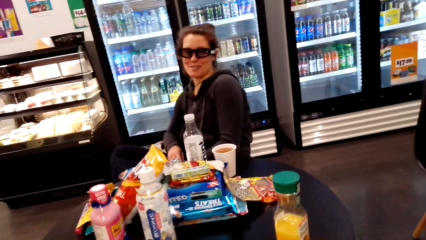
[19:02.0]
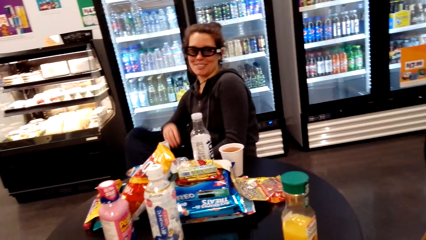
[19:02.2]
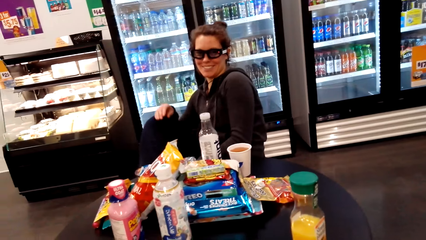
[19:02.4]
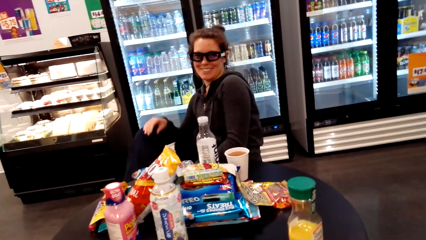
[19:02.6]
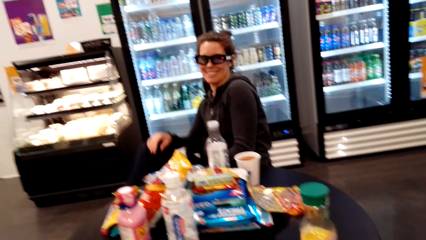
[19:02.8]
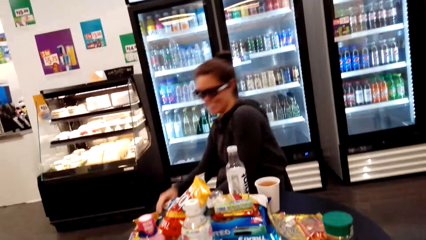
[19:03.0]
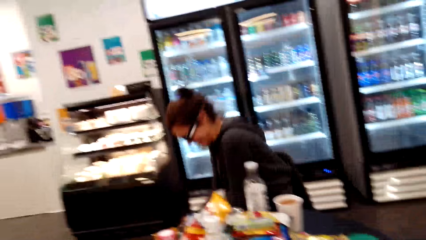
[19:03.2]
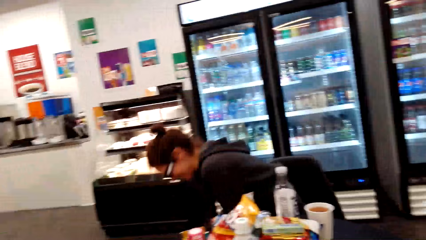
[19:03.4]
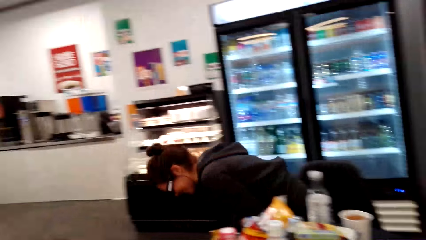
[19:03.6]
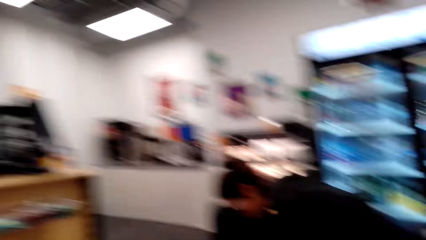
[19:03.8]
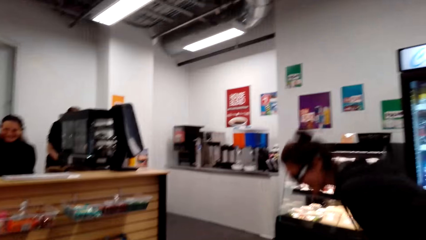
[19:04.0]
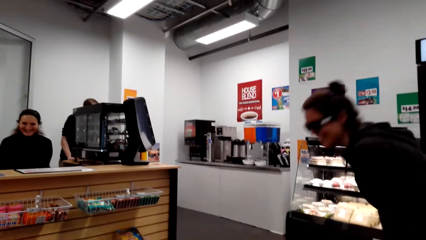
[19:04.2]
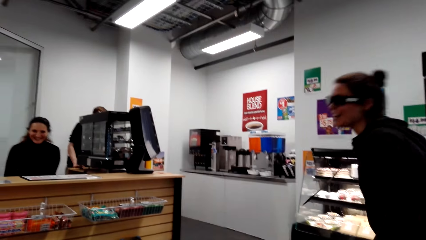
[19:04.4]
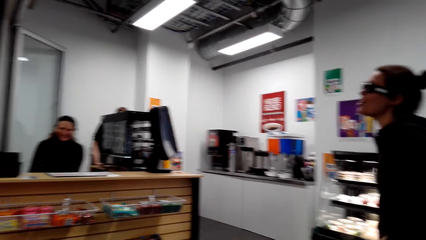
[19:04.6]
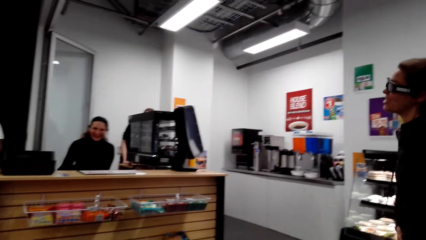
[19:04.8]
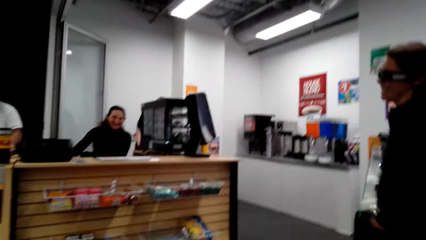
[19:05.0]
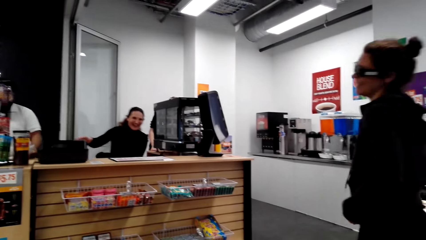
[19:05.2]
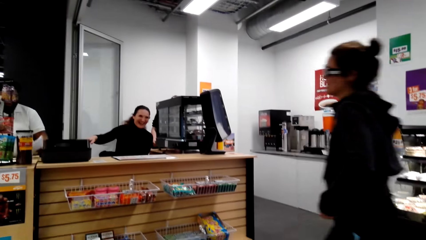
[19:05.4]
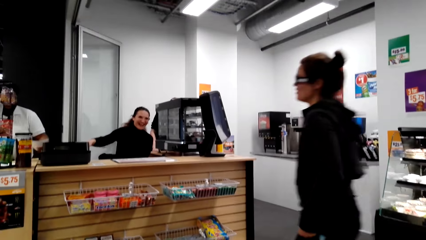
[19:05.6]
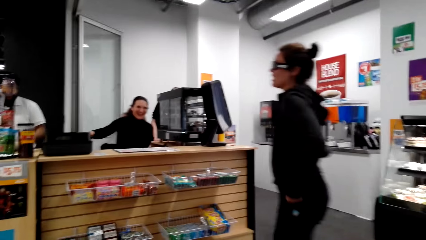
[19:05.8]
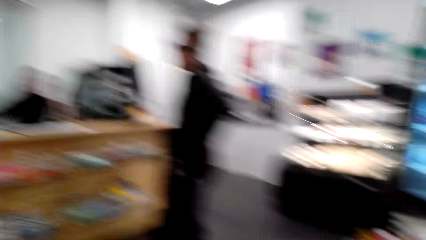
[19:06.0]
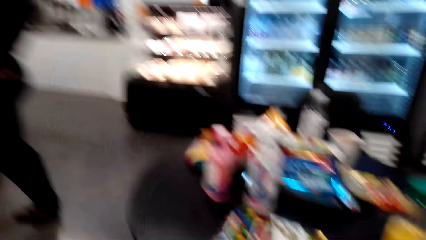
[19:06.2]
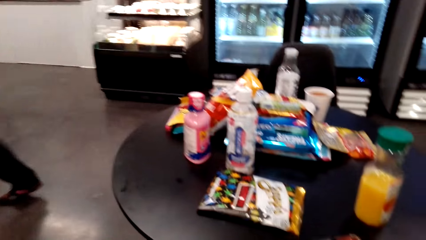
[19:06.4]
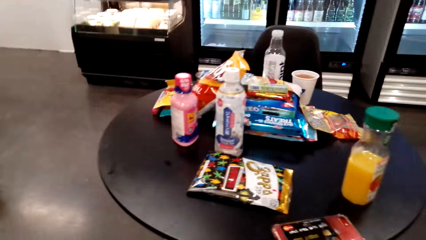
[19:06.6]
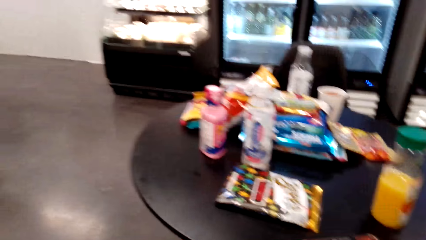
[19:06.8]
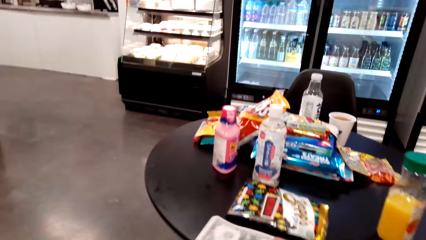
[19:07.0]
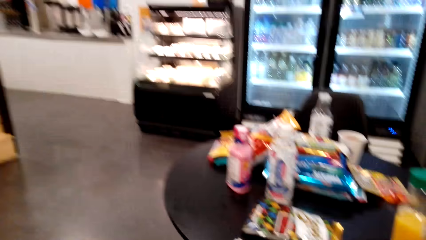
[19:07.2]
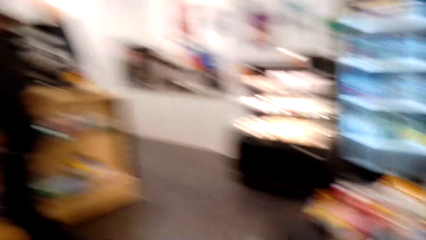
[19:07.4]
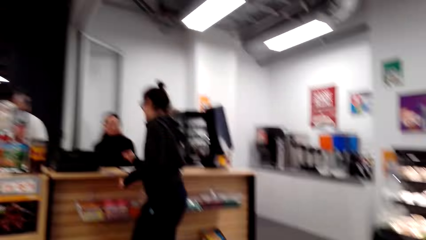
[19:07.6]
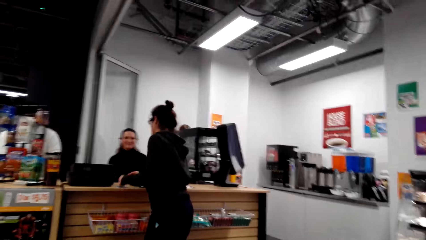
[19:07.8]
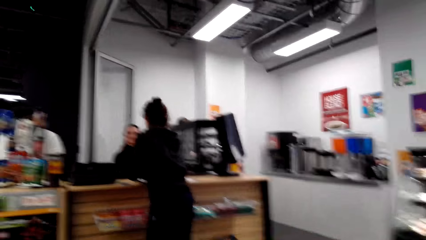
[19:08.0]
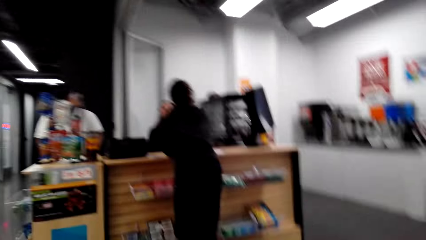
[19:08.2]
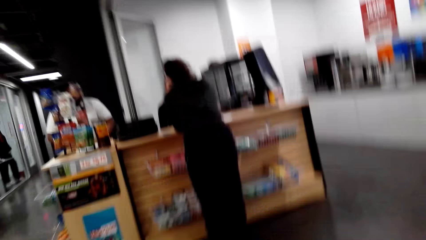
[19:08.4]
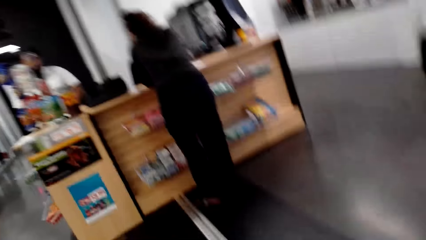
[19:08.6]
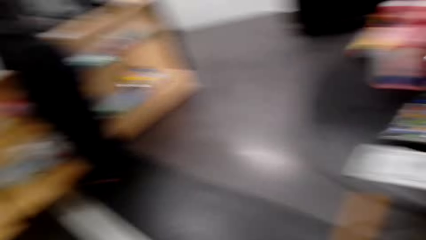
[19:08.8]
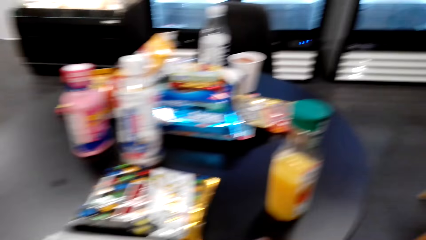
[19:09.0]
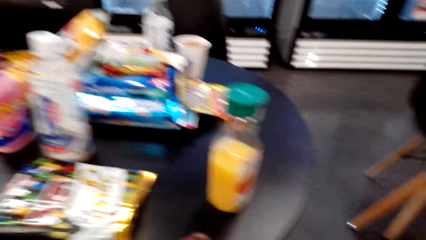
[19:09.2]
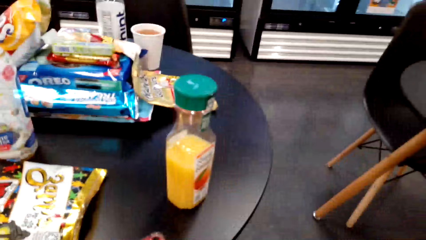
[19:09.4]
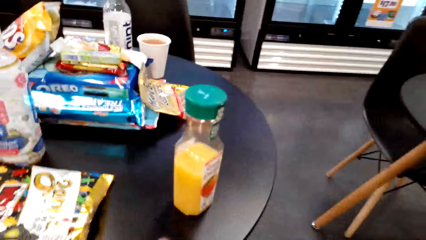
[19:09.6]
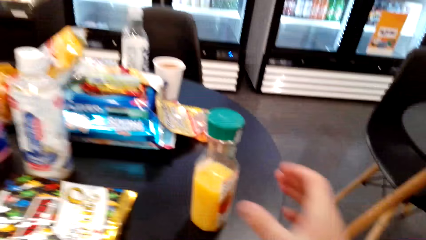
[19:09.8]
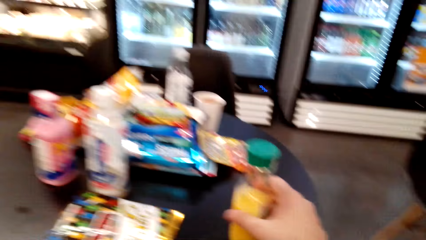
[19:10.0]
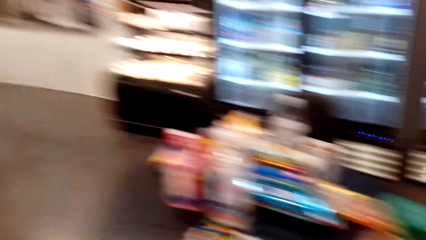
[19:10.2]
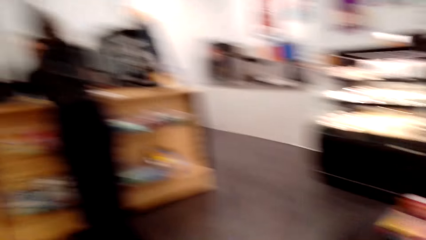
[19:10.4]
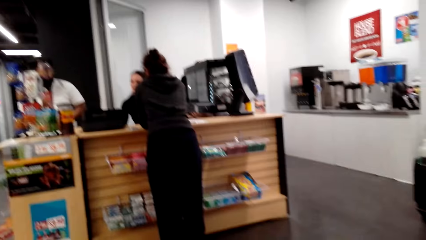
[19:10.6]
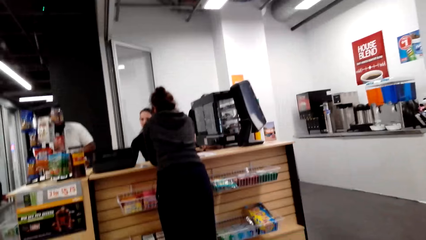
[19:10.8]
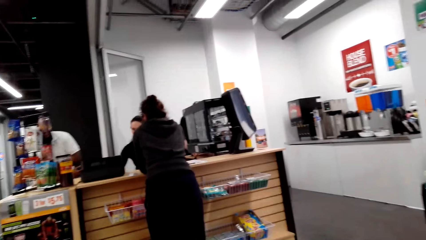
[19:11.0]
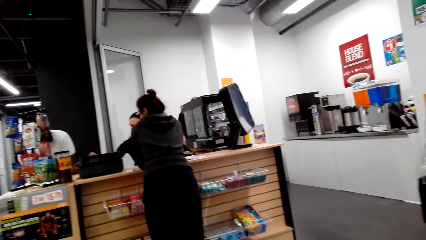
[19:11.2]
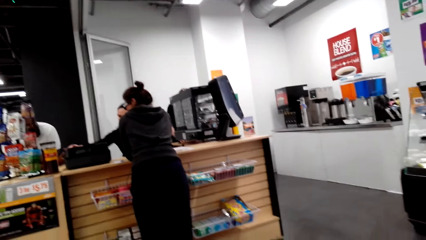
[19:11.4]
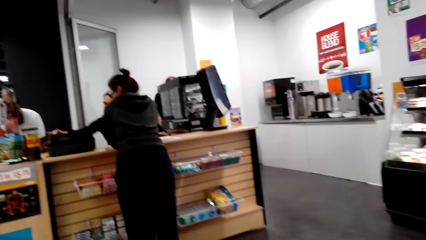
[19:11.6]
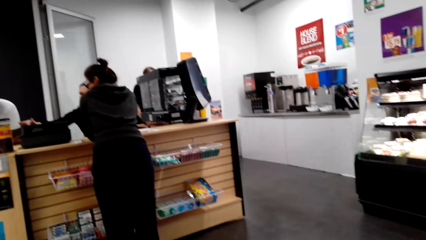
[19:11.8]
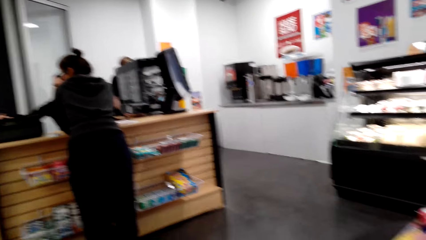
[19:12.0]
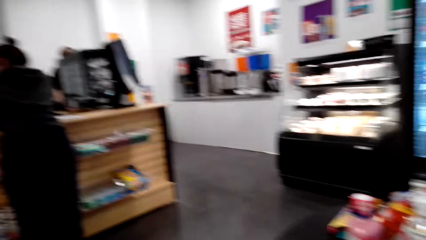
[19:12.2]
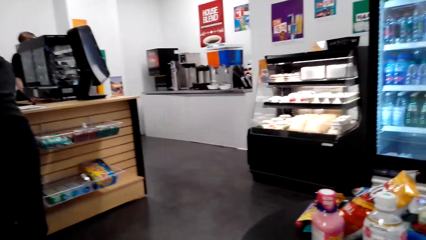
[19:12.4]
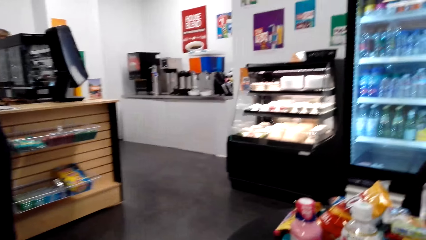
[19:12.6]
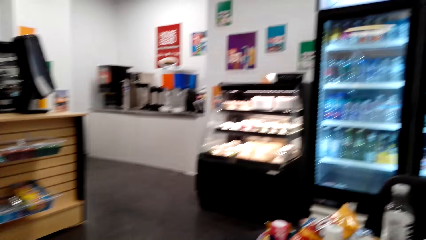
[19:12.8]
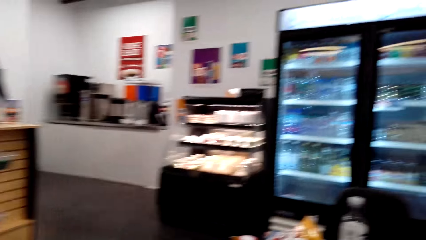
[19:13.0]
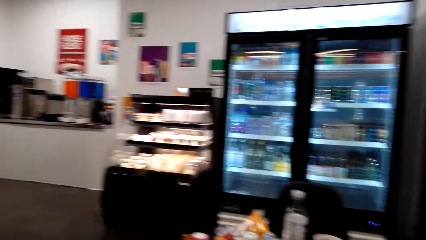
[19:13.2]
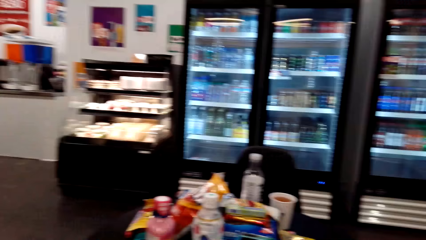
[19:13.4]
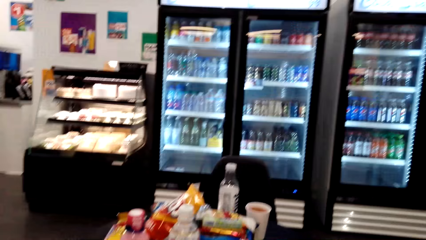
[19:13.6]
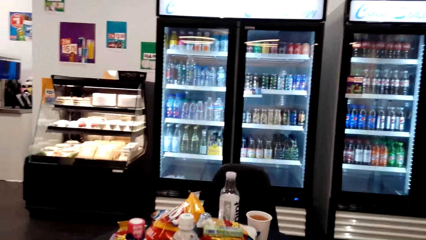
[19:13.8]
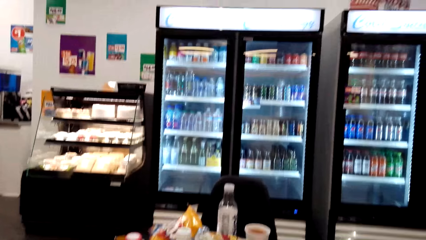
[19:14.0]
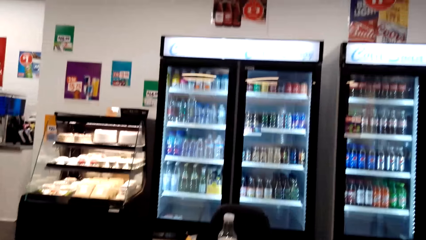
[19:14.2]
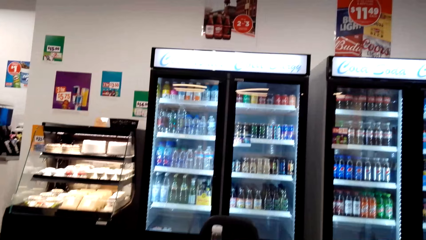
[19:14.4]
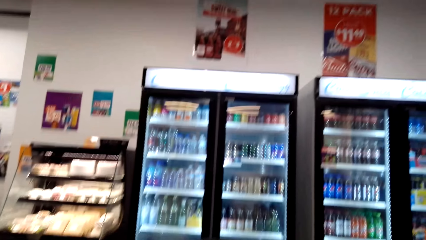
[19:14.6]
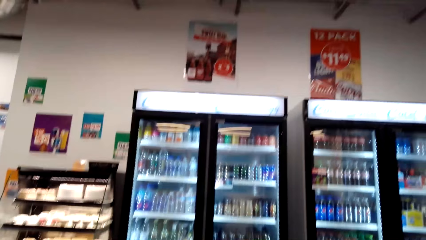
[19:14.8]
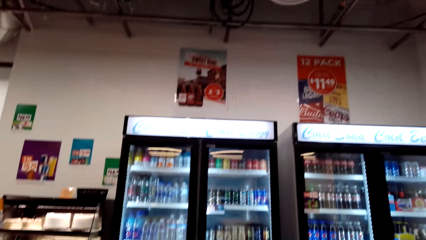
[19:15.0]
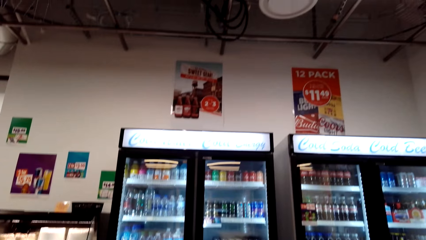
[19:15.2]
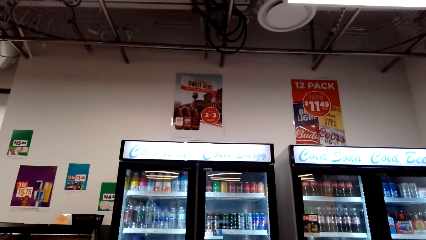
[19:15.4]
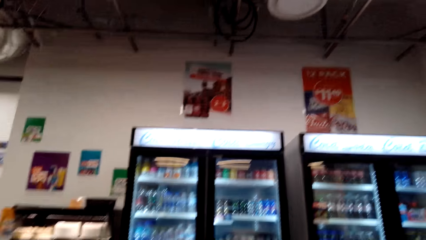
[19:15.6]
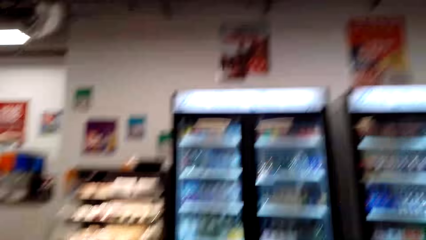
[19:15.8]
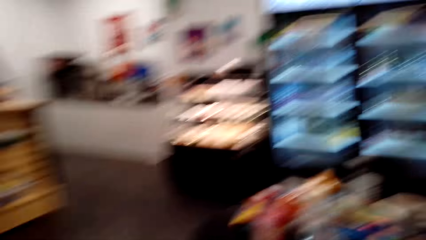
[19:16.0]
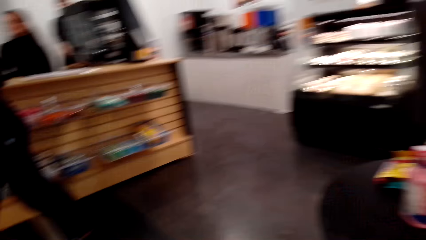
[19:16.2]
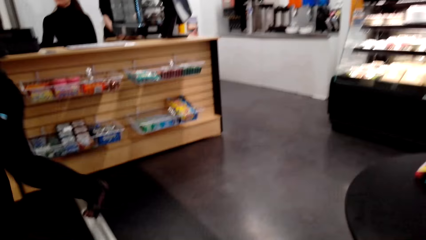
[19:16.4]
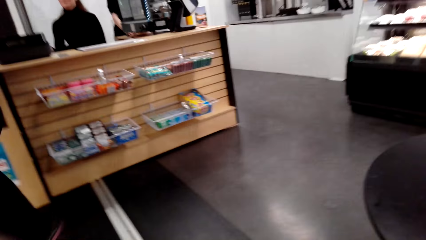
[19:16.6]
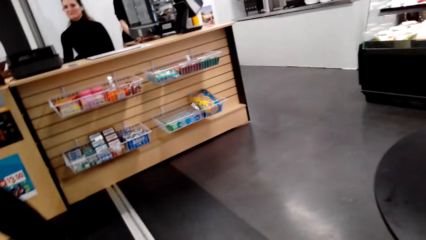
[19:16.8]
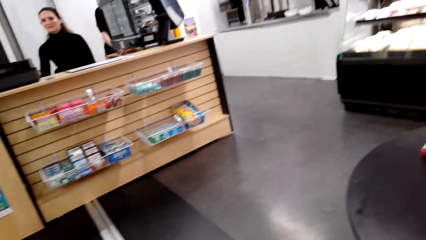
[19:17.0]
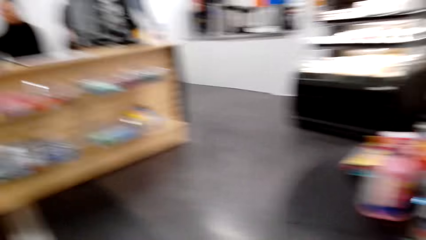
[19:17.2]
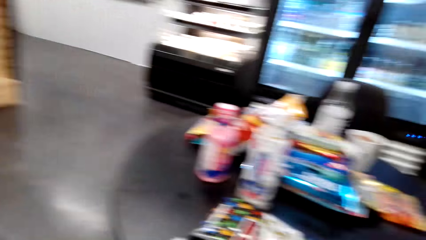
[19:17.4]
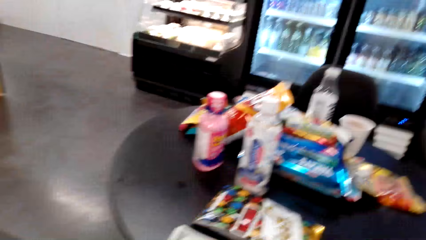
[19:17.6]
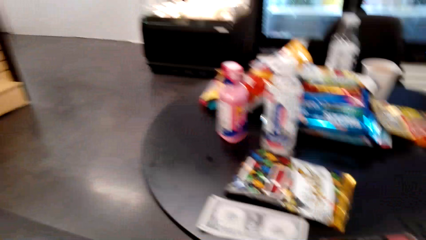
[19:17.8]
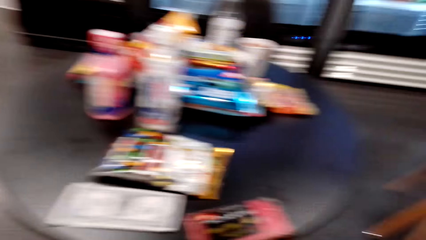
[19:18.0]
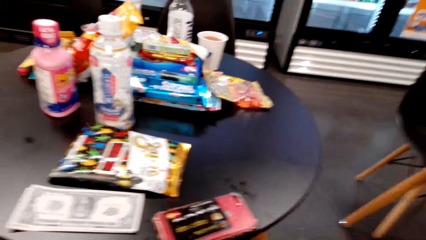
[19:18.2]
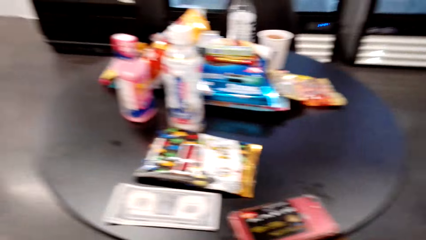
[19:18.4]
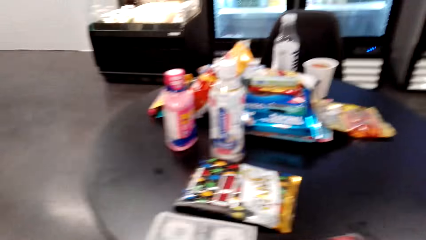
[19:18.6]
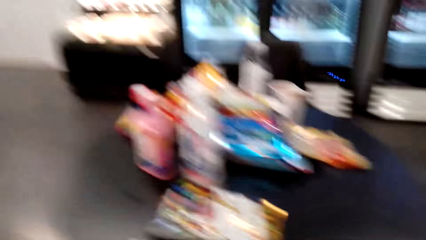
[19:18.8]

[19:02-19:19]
A lady stands from the seat and walks to the counter. The lady talks to another lady. The first lady leans by the counter. The camera wearer grabs the bottle of juice. They look around the room.
